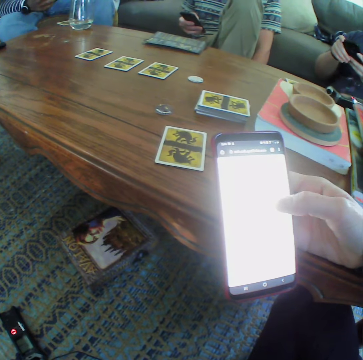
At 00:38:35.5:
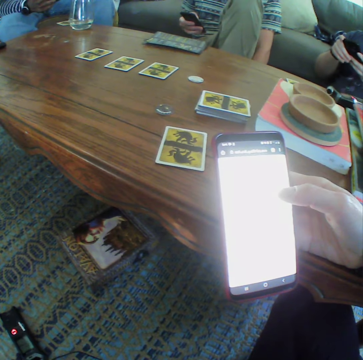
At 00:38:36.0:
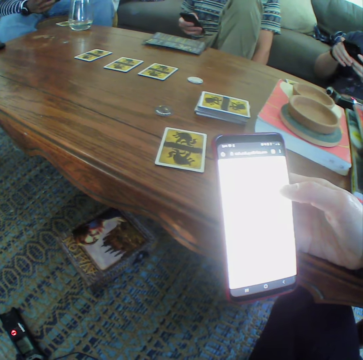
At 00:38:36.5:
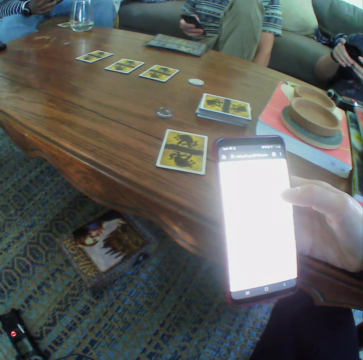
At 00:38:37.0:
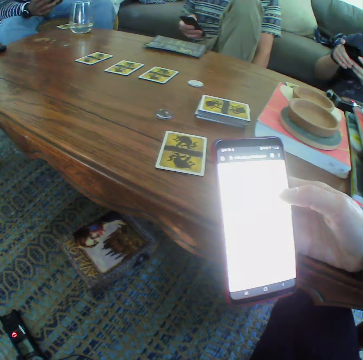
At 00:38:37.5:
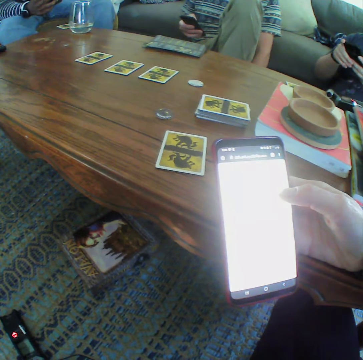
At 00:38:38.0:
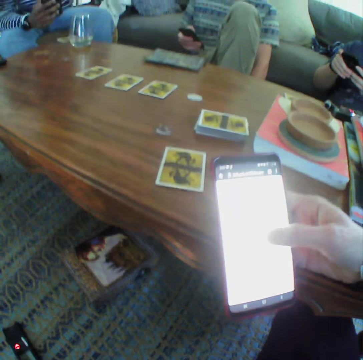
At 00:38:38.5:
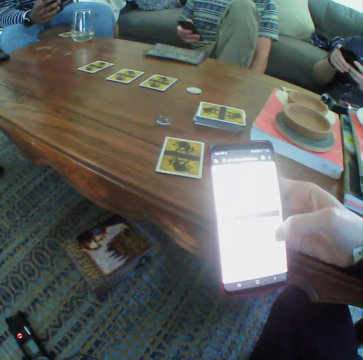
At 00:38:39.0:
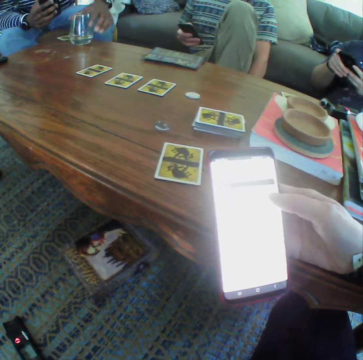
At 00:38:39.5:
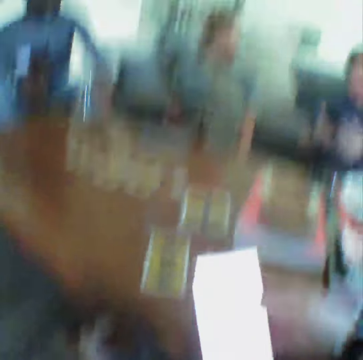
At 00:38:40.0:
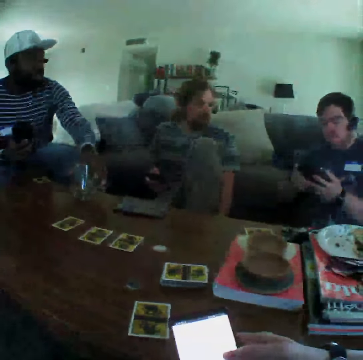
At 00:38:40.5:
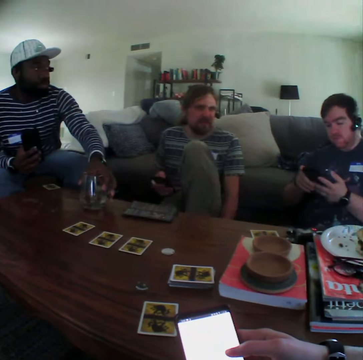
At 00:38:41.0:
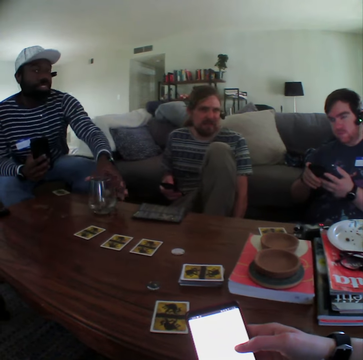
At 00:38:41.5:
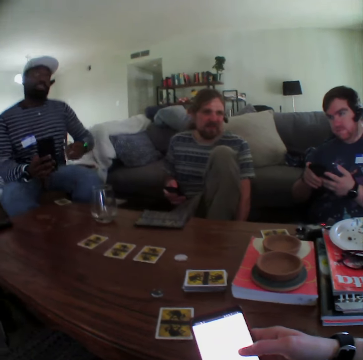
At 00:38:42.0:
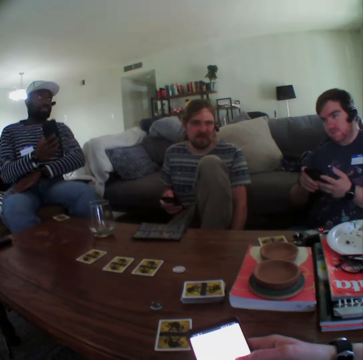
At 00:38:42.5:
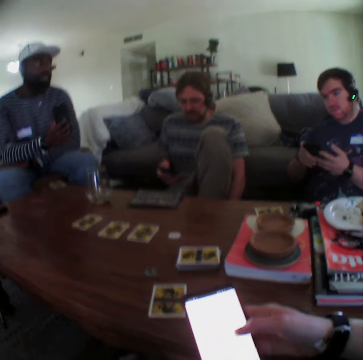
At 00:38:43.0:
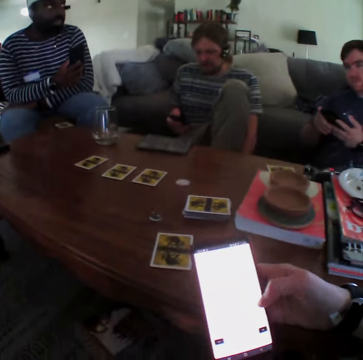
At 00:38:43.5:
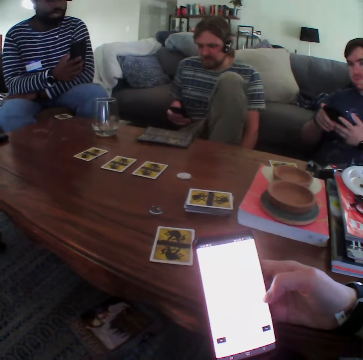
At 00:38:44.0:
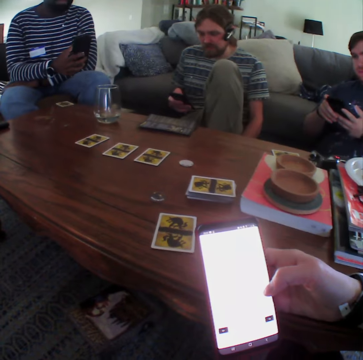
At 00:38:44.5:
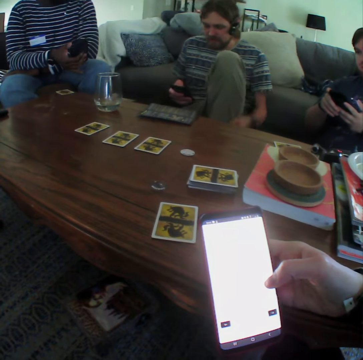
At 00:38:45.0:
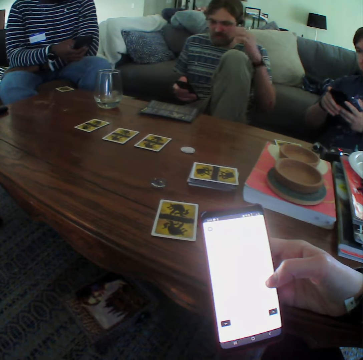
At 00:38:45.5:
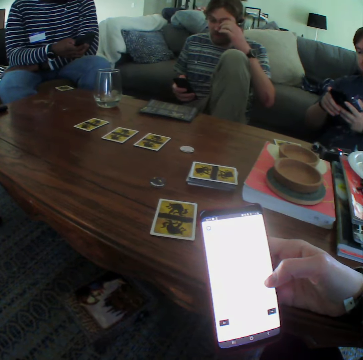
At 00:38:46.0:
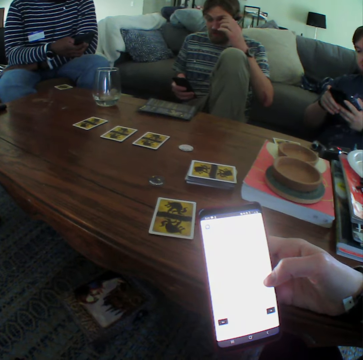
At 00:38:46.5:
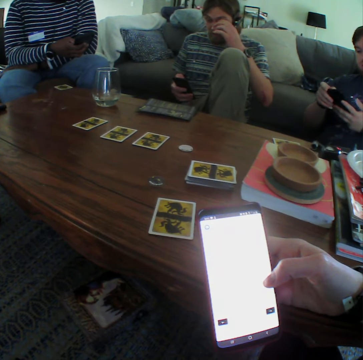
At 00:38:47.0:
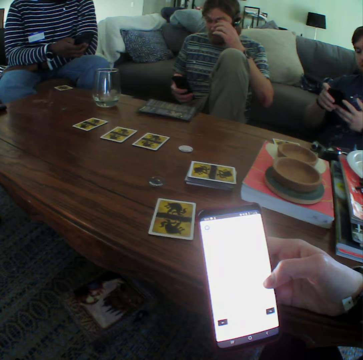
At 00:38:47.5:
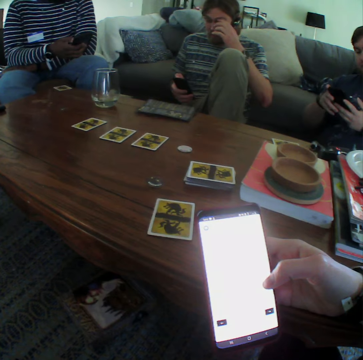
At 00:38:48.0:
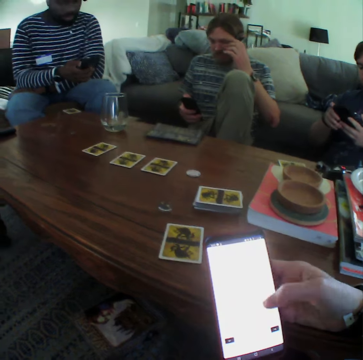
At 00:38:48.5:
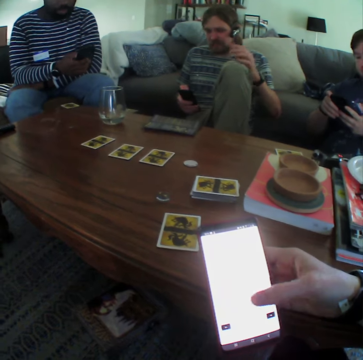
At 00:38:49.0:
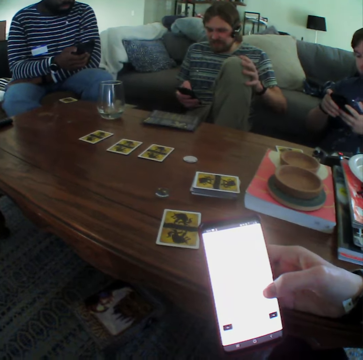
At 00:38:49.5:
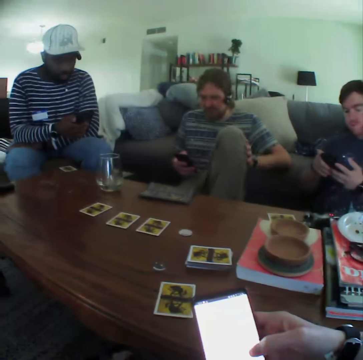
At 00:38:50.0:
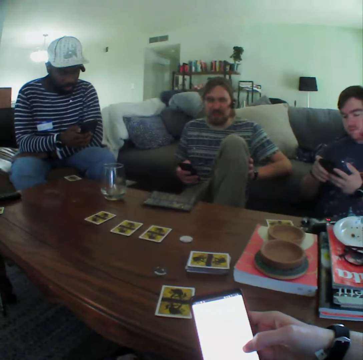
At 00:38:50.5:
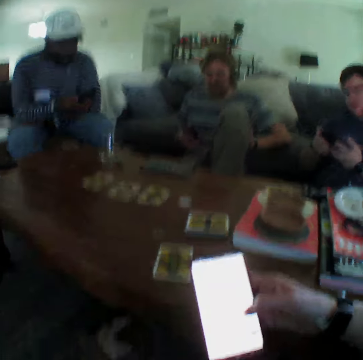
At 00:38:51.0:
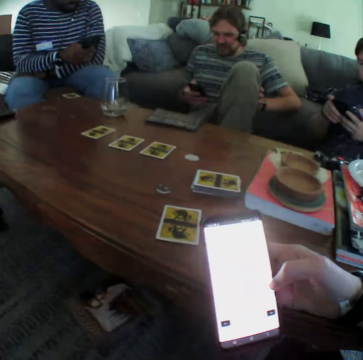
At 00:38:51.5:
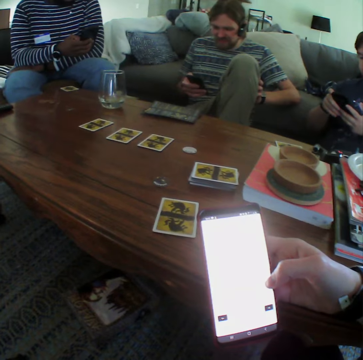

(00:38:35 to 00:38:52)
The camera wearer takes the glass. A person puts the glass on the table. A man scratches his eye. The man moves the hand to the leg and touches his leg.

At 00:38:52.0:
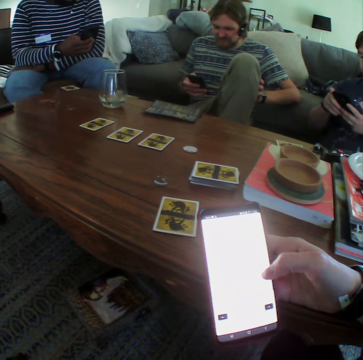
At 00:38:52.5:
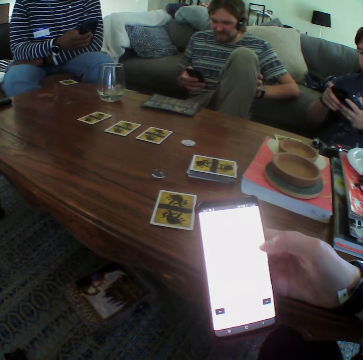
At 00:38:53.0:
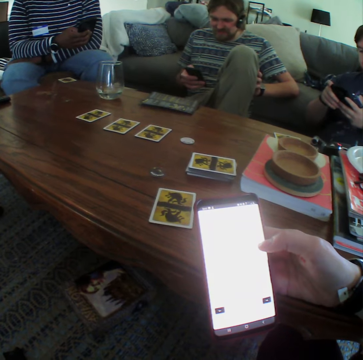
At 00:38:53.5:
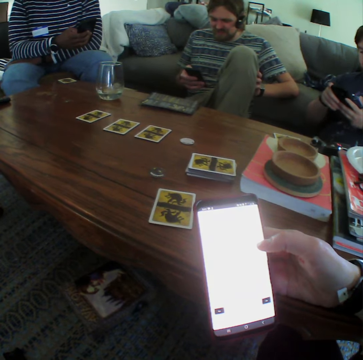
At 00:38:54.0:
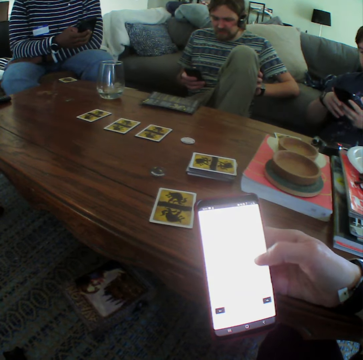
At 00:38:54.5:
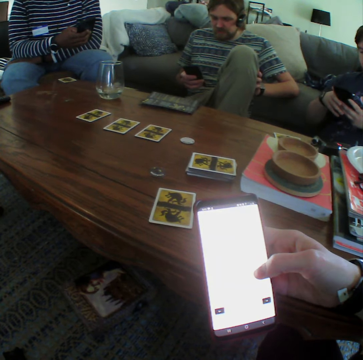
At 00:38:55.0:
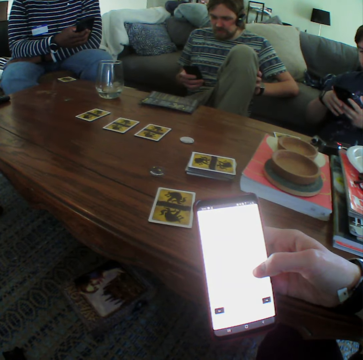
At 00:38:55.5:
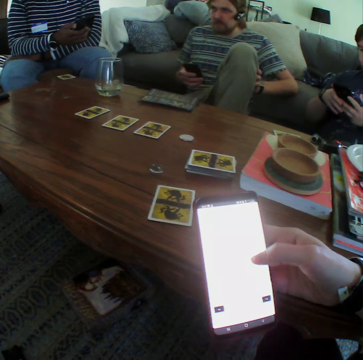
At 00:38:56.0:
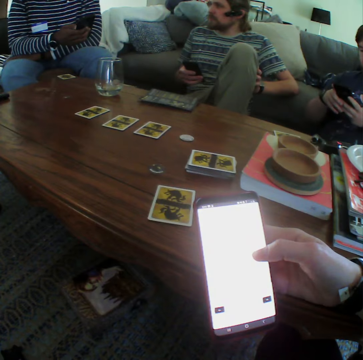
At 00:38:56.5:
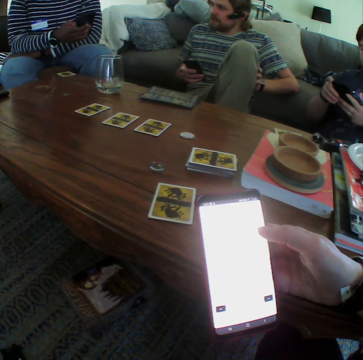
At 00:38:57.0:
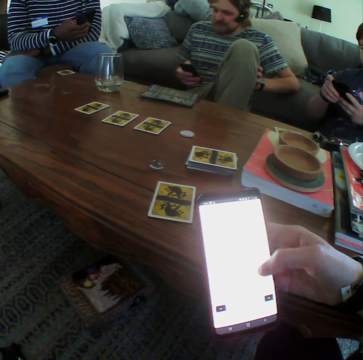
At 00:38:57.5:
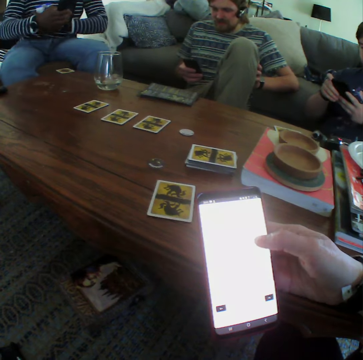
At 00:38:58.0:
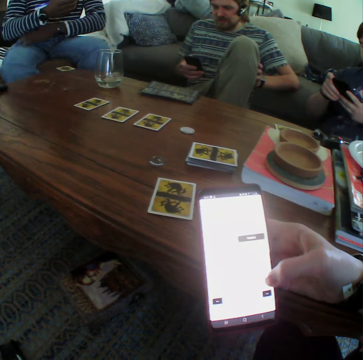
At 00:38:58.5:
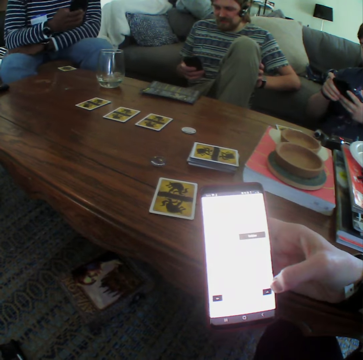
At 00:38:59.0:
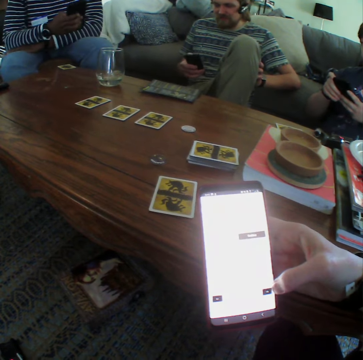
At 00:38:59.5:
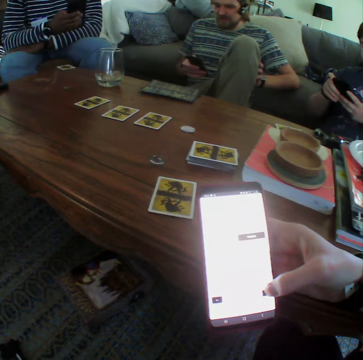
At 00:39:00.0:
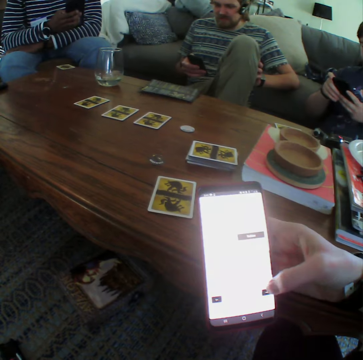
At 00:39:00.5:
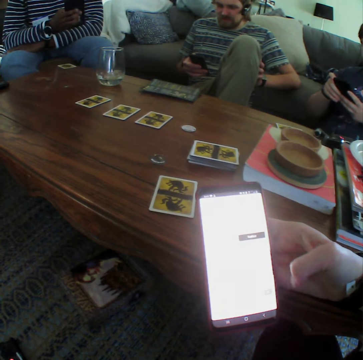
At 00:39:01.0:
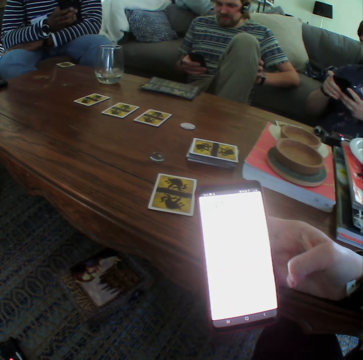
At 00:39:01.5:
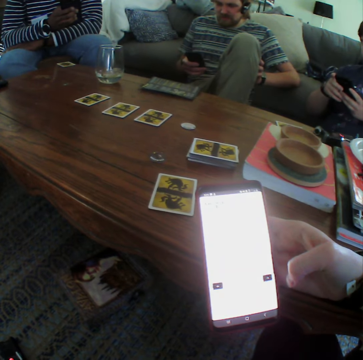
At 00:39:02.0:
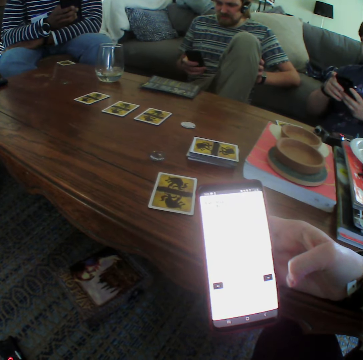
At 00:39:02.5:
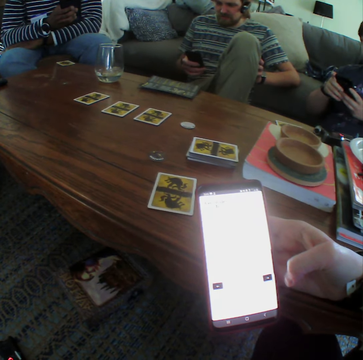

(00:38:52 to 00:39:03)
A person stares at another person. The other person moves the body.

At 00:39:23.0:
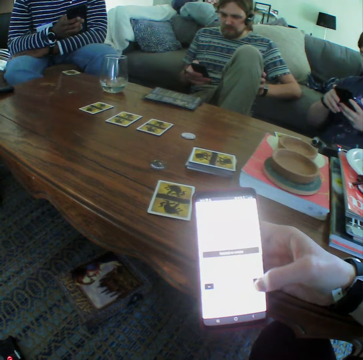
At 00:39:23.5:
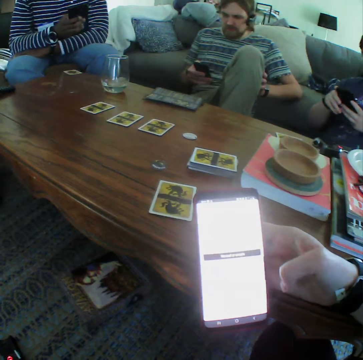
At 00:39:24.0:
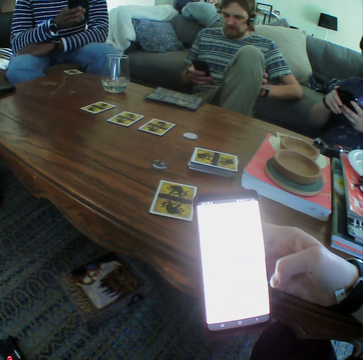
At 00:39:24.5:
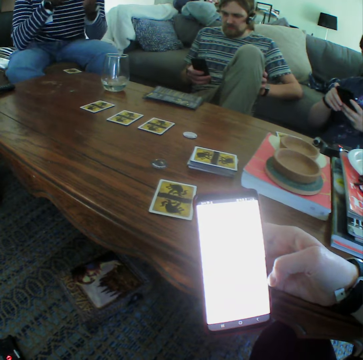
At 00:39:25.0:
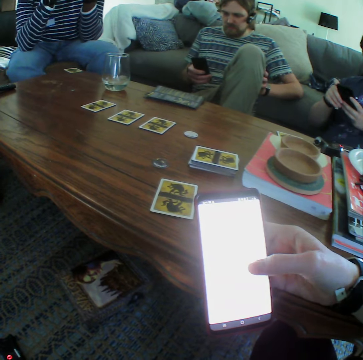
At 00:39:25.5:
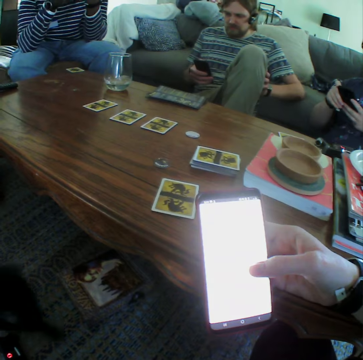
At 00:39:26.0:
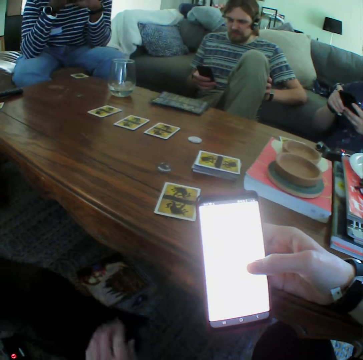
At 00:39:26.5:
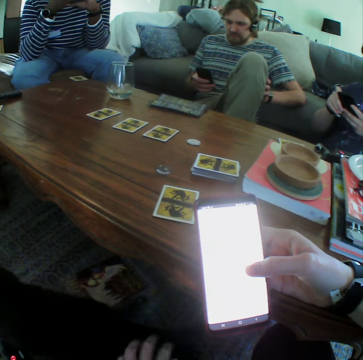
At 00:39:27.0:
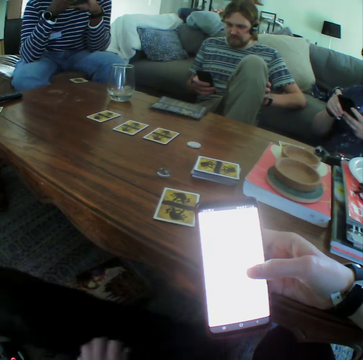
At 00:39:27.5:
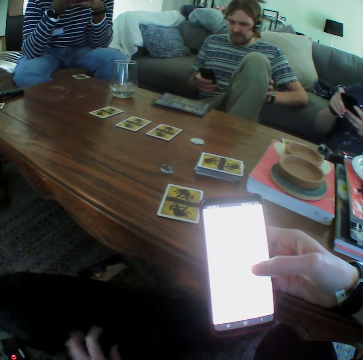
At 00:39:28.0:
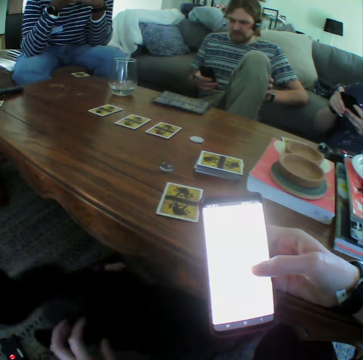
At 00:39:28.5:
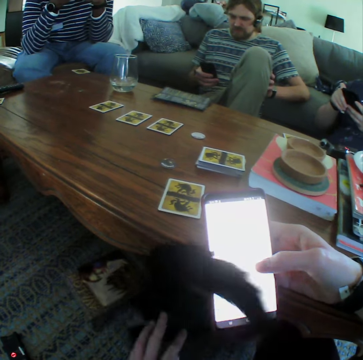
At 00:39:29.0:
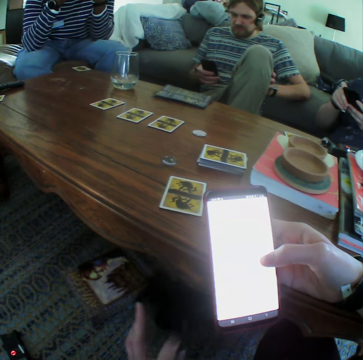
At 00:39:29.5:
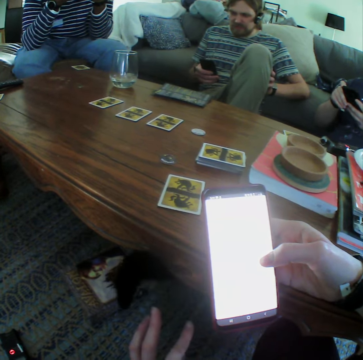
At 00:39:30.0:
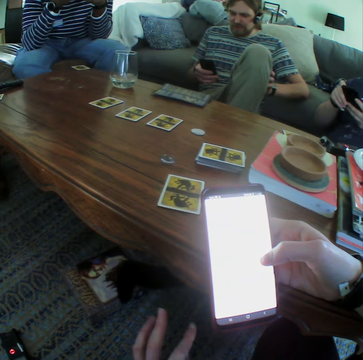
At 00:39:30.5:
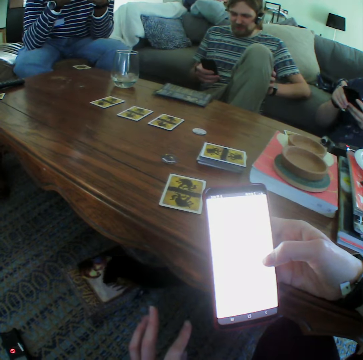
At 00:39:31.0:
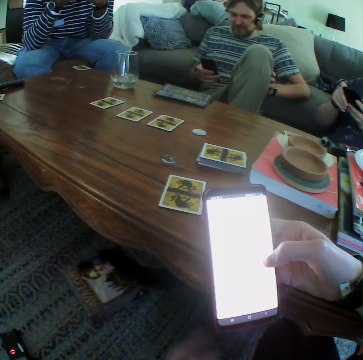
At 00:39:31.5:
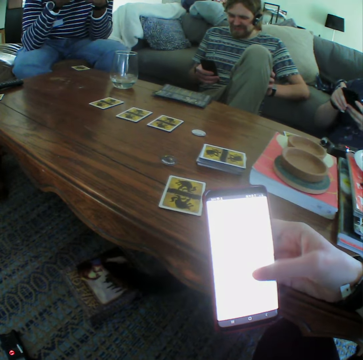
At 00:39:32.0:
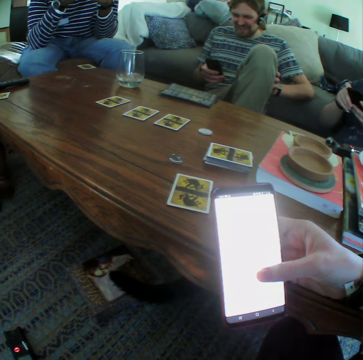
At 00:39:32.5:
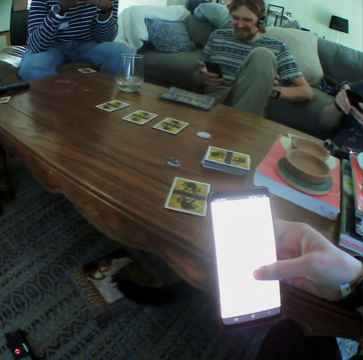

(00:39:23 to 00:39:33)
A person moves the hand carrying the phone close. The camera wearer touches a dog or cat.
